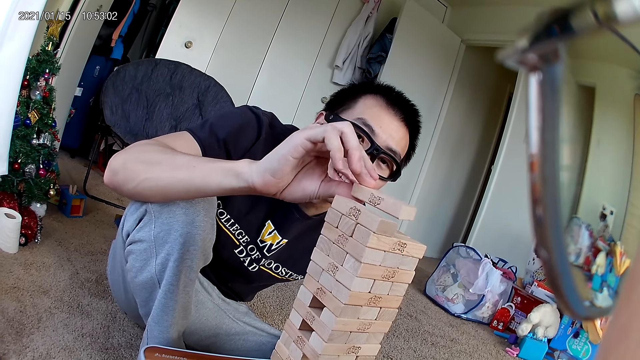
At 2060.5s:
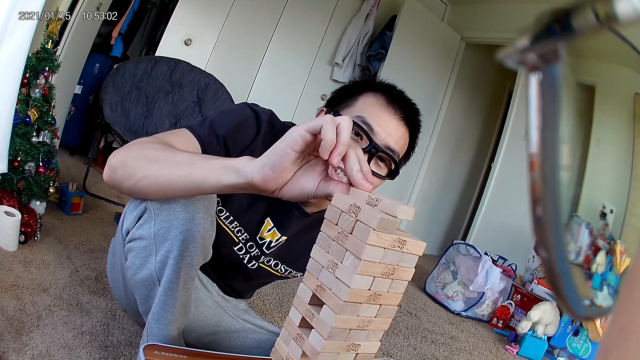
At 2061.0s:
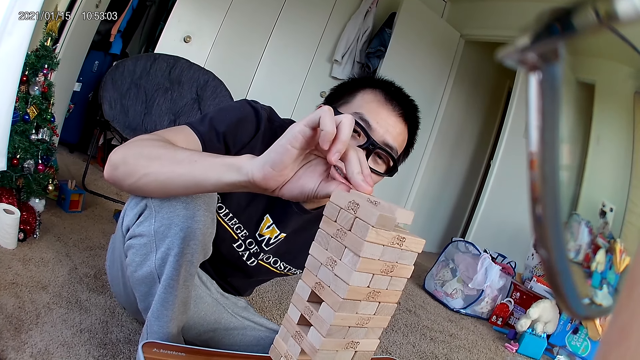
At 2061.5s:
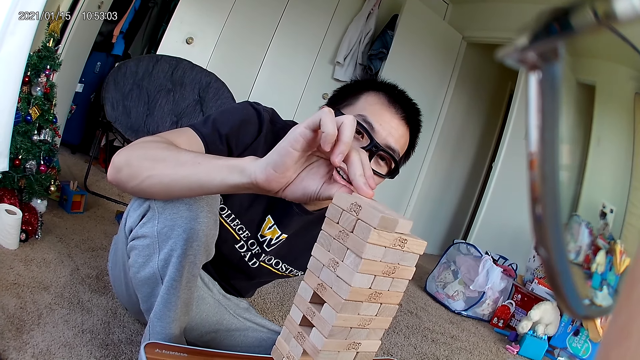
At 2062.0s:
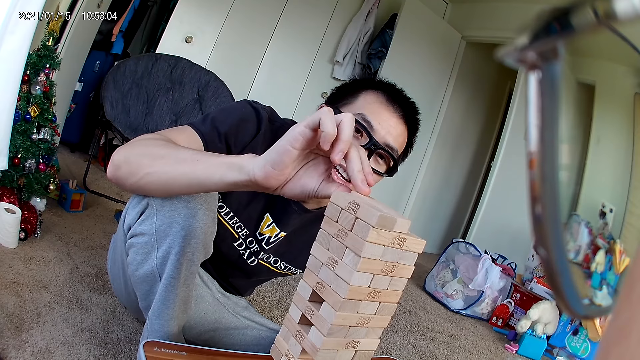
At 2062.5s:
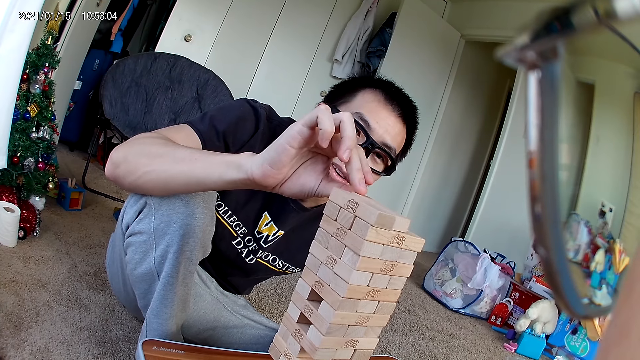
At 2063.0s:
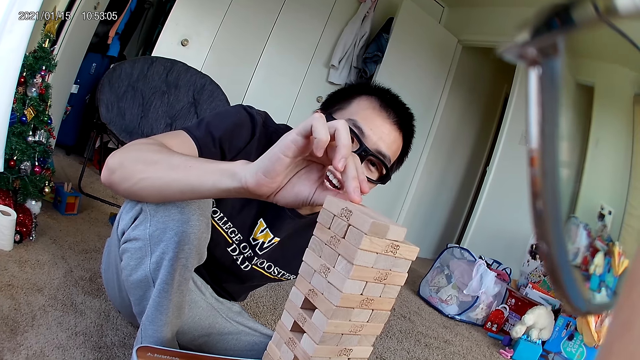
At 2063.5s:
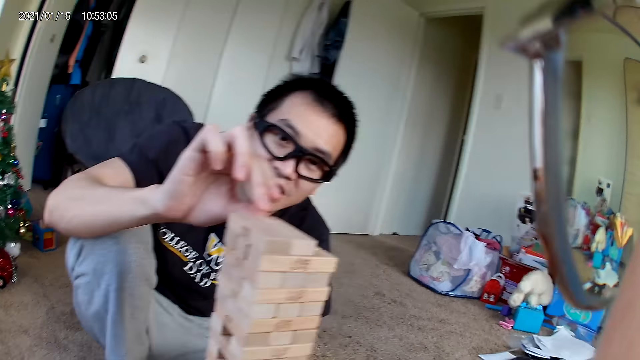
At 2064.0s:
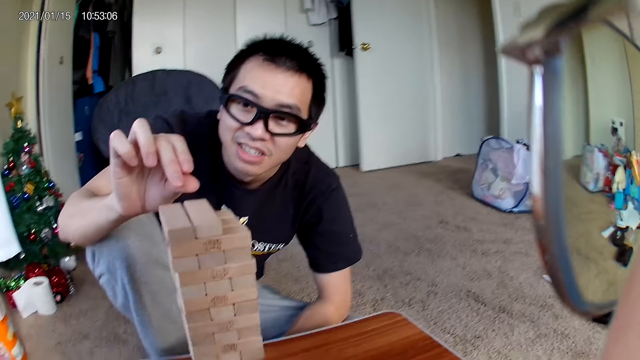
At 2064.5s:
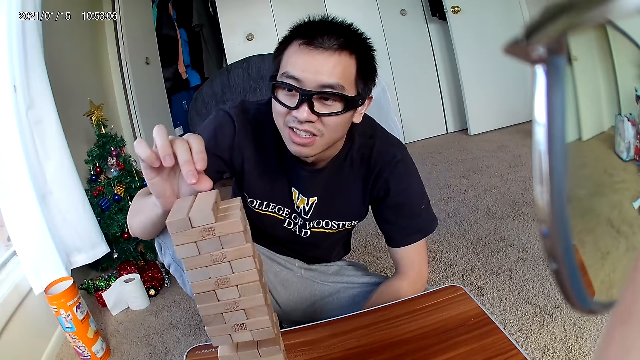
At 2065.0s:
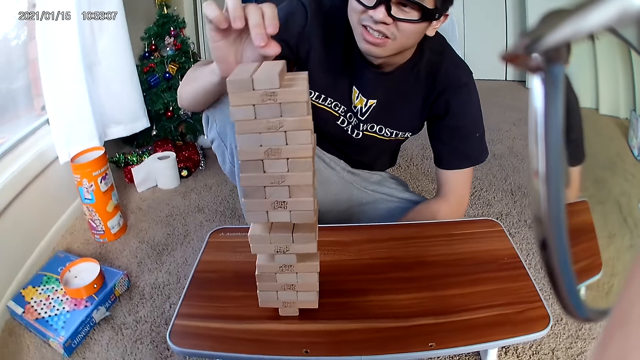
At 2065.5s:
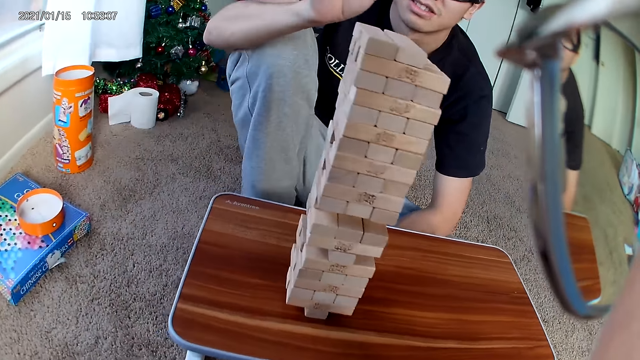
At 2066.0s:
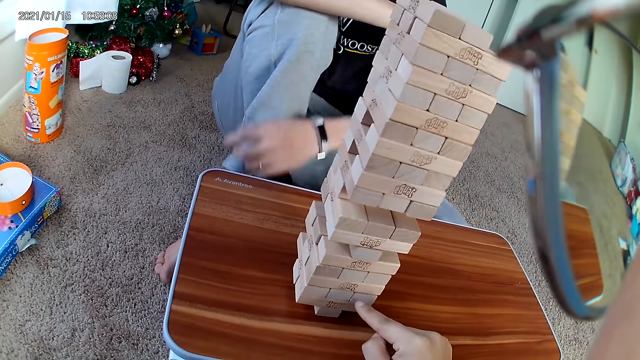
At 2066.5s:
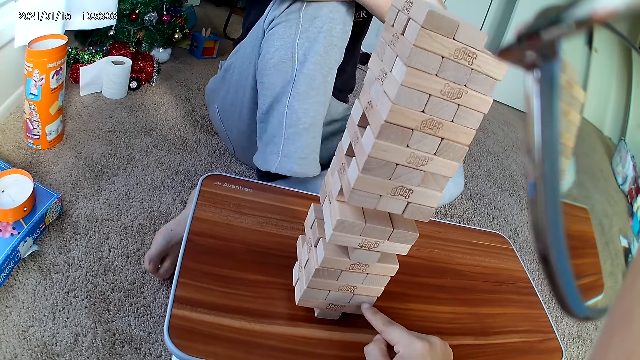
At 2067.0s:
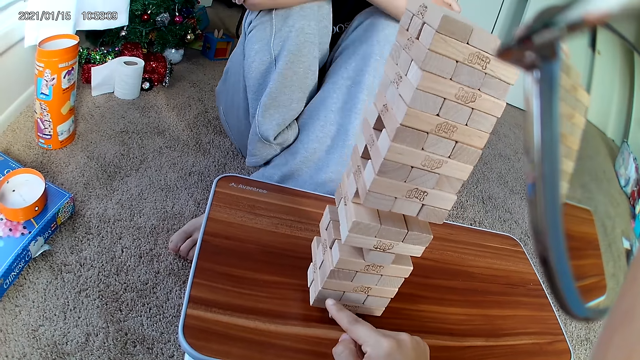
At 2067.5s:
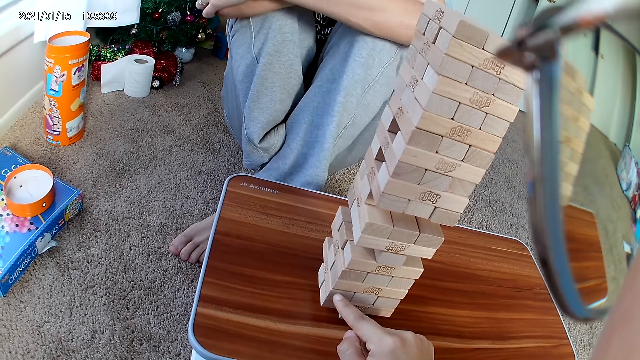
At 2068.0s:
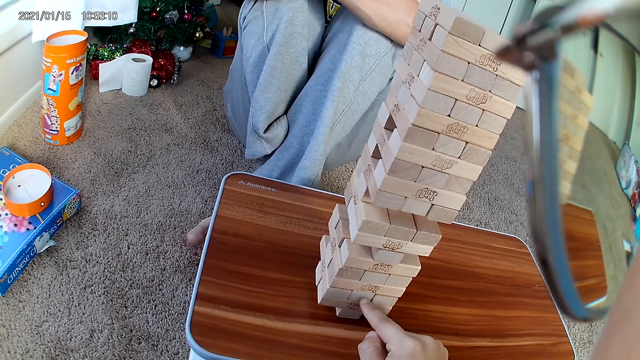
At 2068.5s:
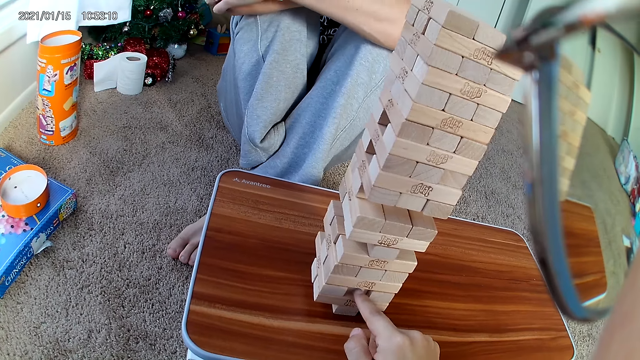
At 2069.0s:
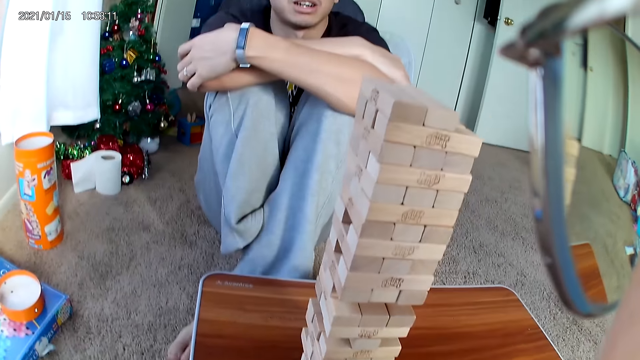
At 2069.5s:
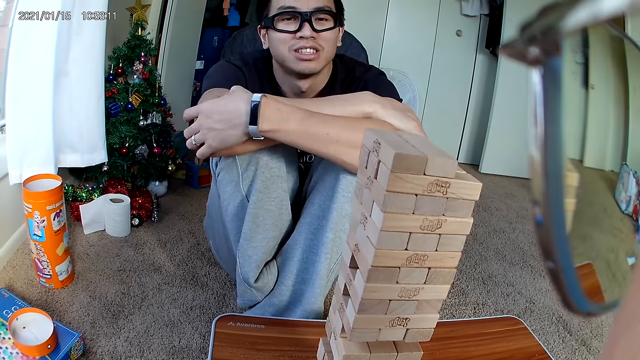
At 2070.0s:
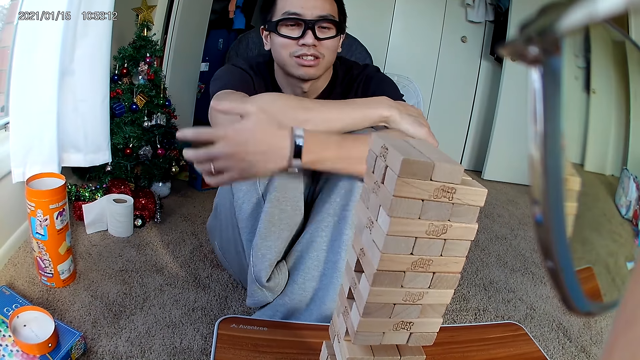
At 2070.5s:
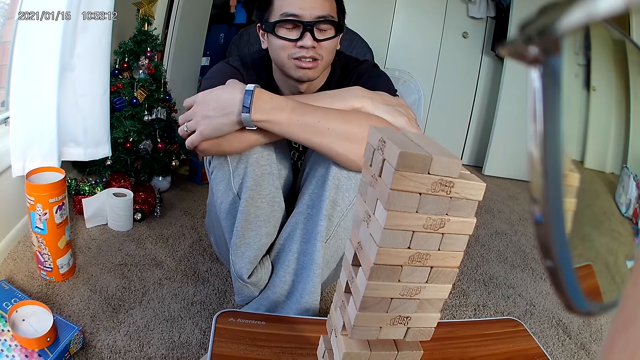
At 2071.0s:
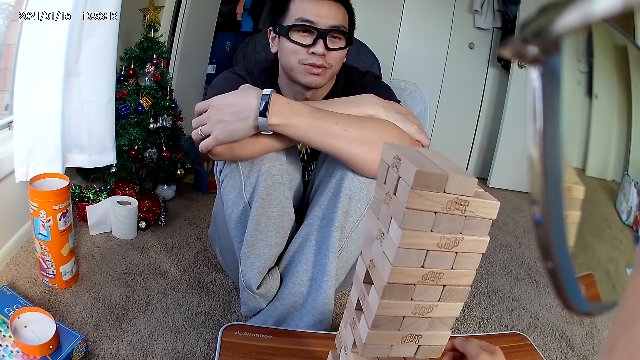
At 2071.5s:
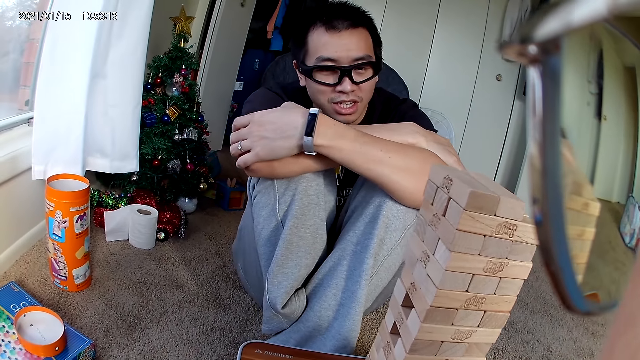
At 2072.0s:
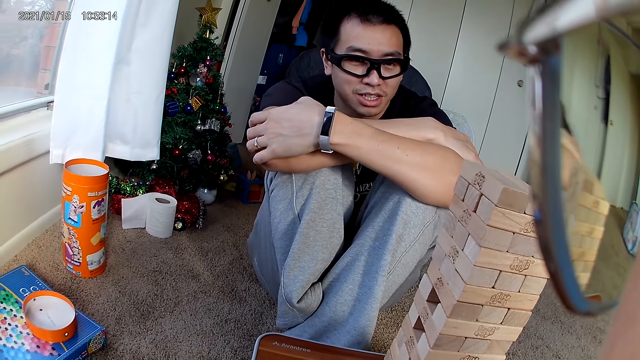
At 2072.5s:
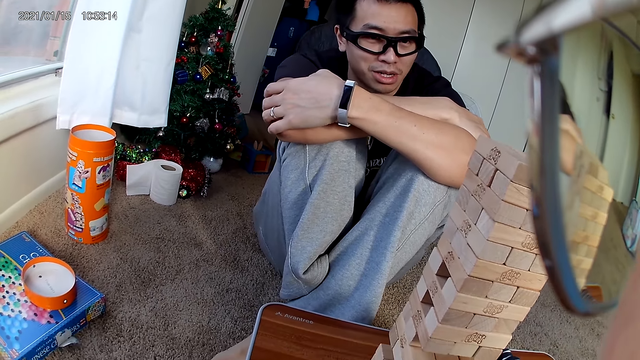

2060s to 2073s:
A man places the building block on the building block pile. The camera wearer looks around. She removes a block. She pushes a building block with her right hand.

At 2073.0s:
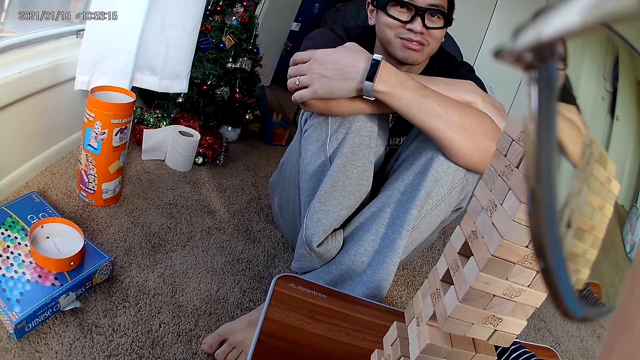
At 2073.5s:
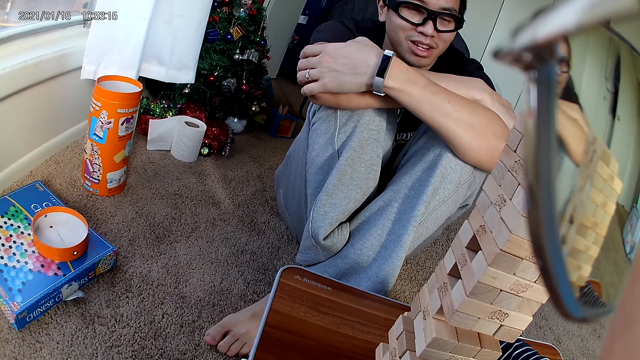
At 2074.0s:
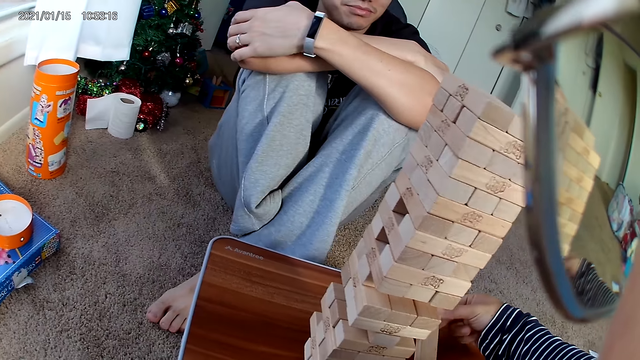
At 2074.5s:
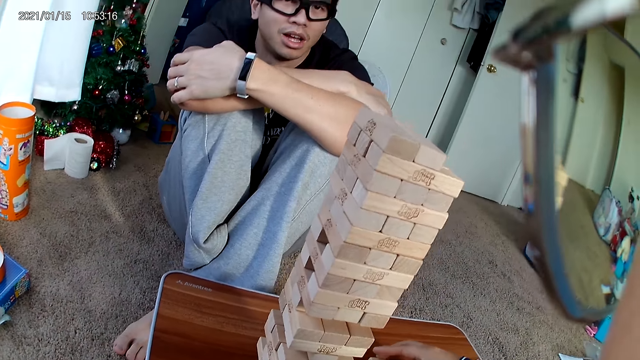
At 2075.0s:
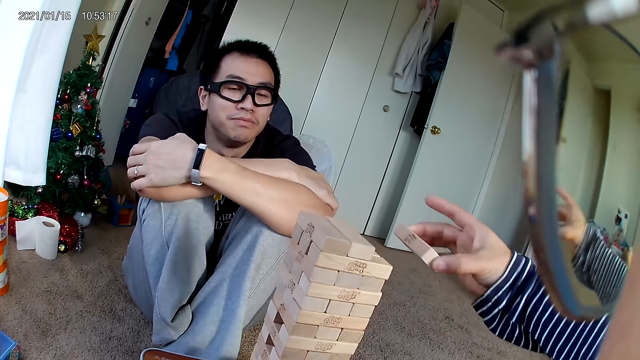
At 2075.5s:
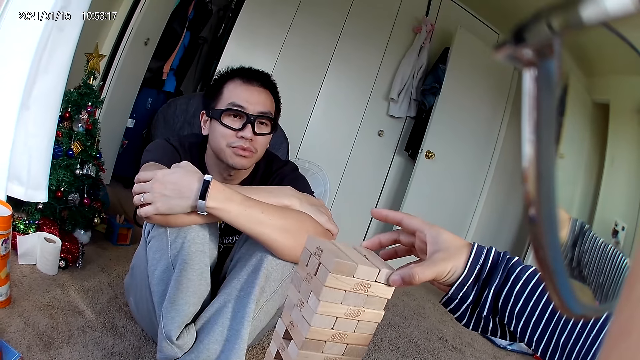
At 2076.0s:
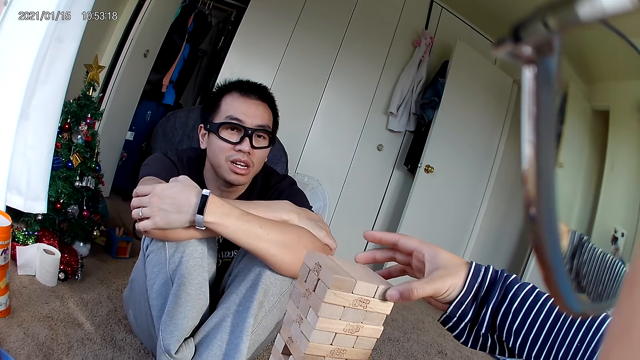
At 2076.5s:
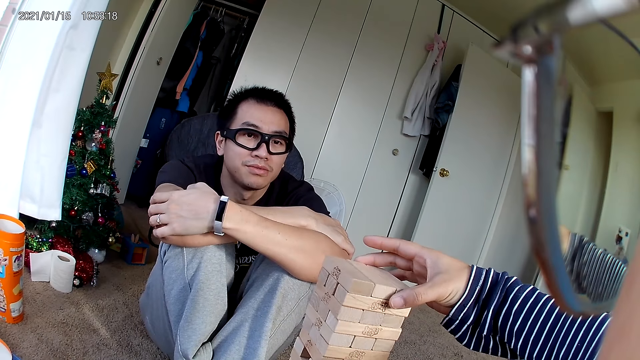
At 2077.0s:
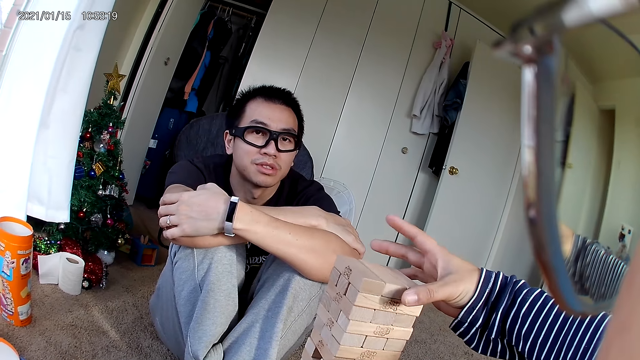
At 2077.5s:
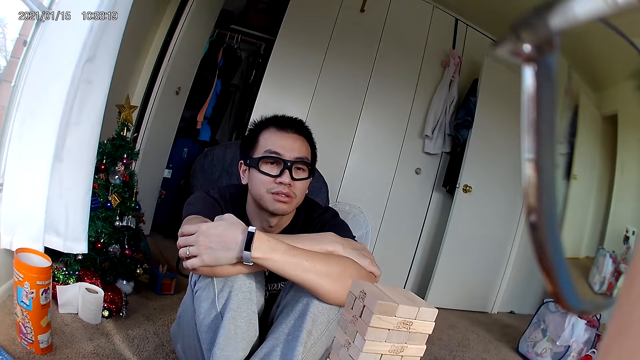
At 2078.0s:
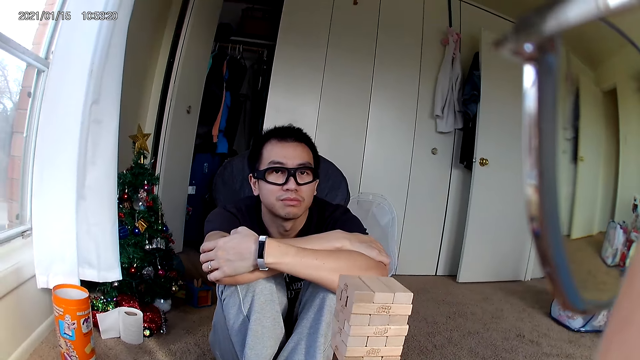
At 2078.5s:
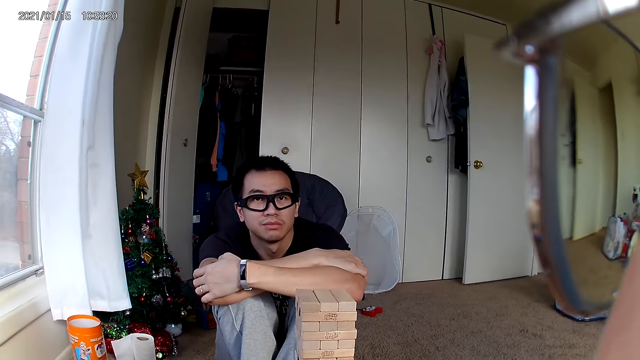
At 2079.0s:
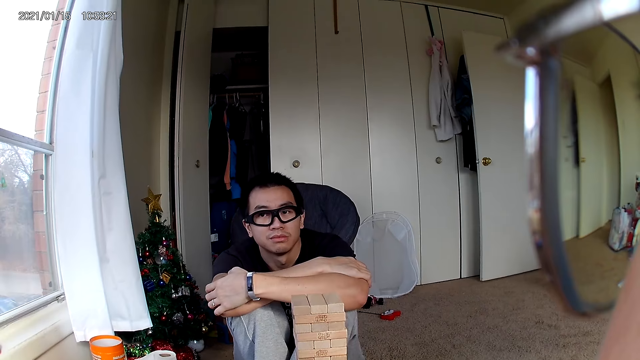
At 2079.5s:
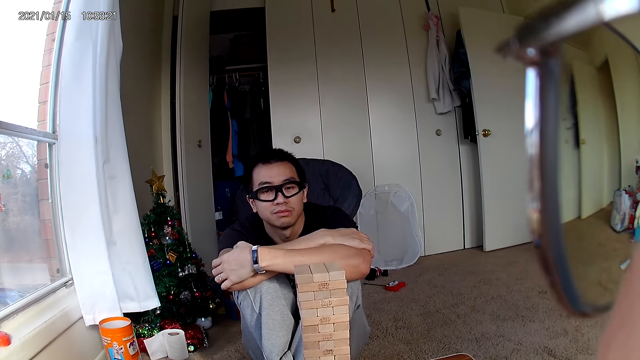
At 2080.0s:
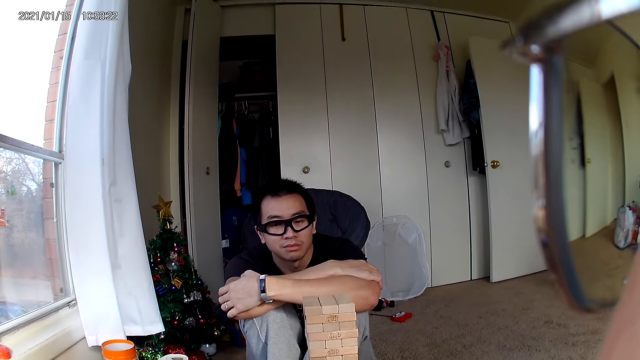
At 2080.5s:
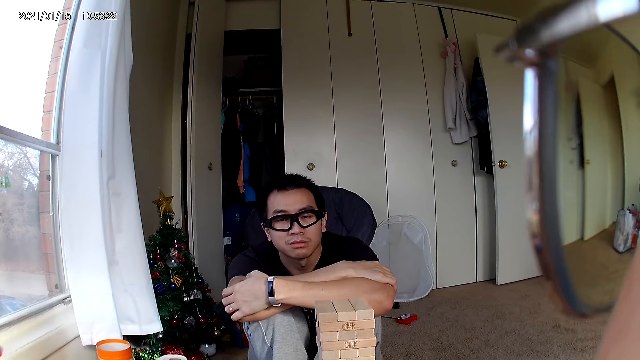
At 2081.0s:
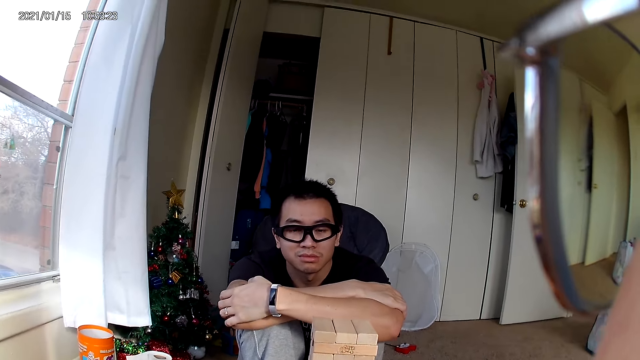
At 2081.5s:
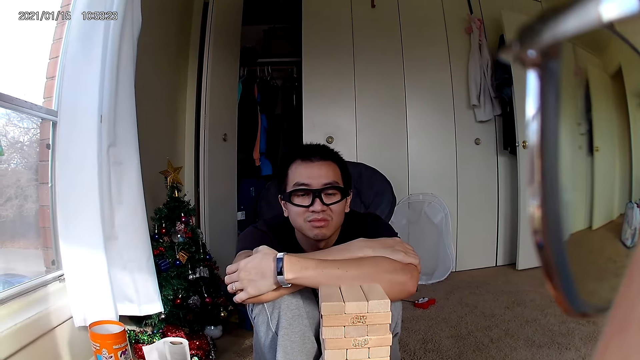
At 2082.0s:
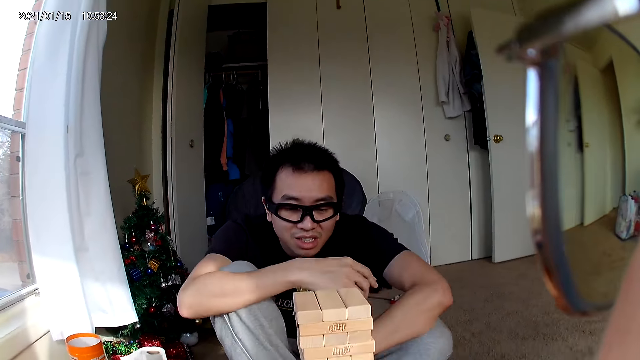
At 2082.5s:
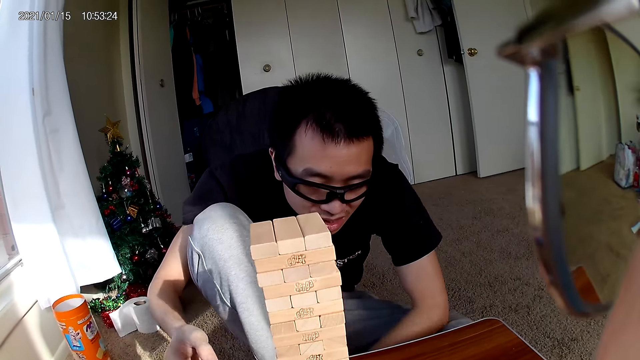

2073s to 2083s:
The camera wearer carries a building block with her right hand. She places the building block on the building block pile. She looks around the room.
